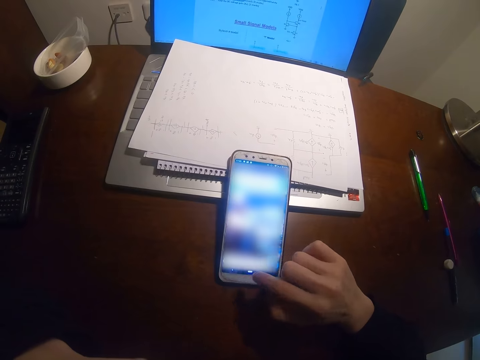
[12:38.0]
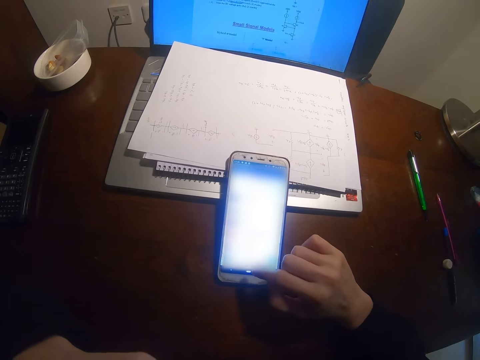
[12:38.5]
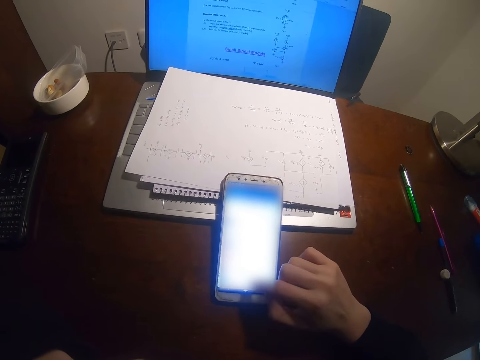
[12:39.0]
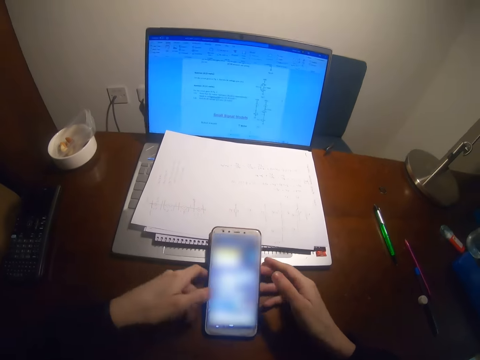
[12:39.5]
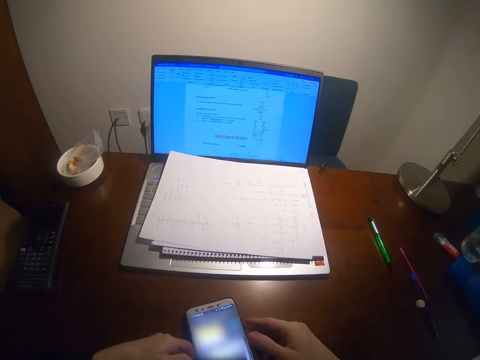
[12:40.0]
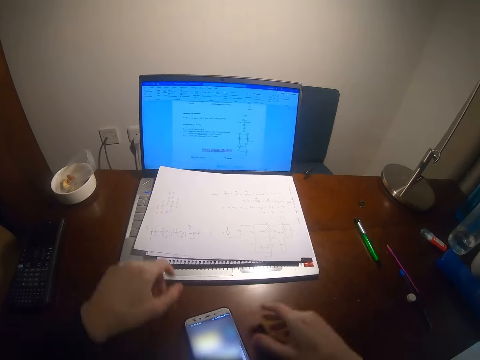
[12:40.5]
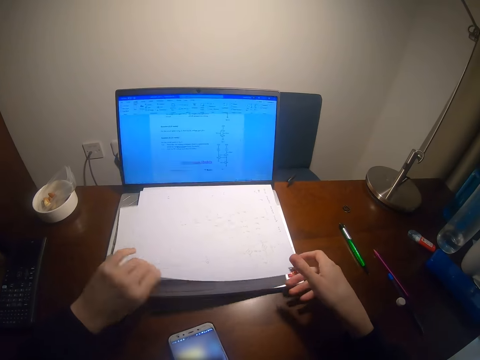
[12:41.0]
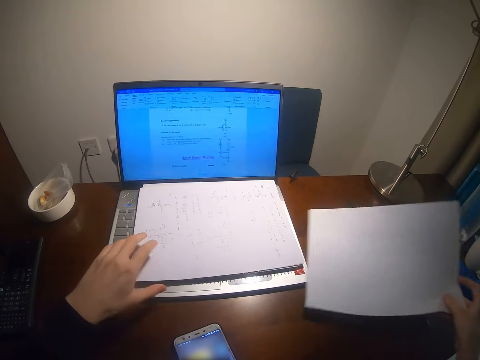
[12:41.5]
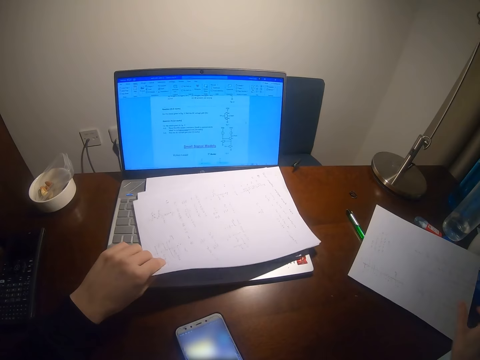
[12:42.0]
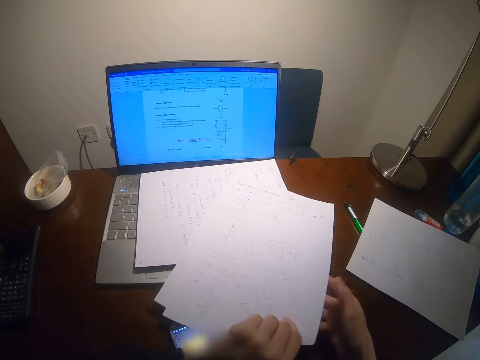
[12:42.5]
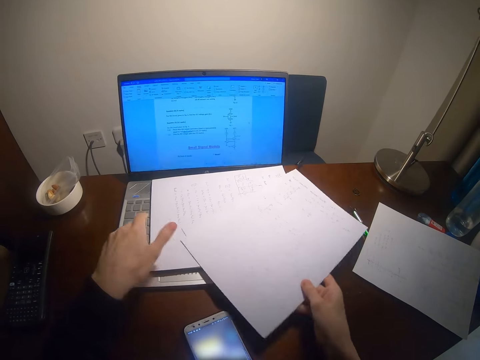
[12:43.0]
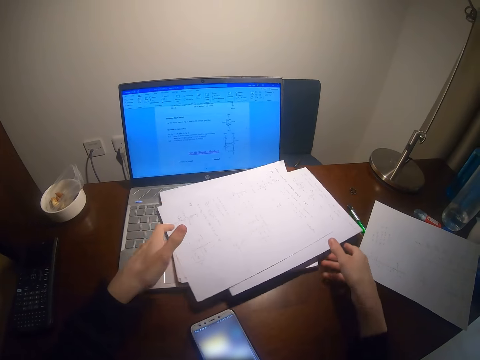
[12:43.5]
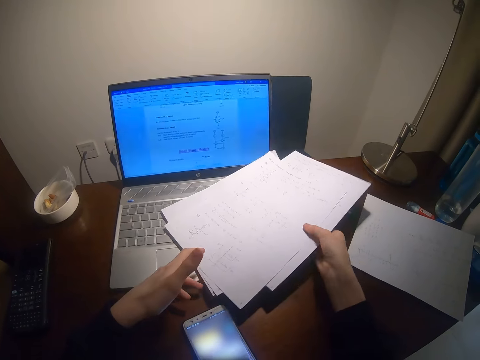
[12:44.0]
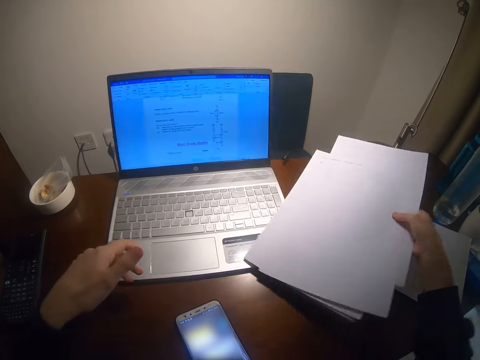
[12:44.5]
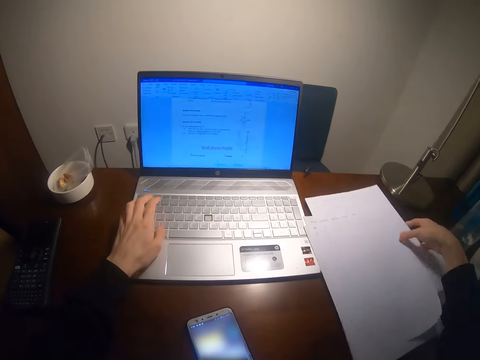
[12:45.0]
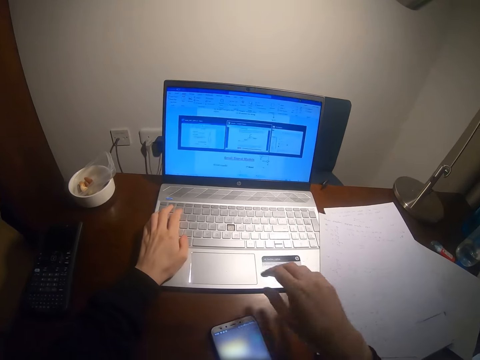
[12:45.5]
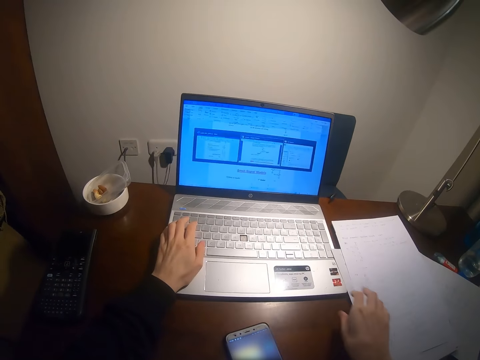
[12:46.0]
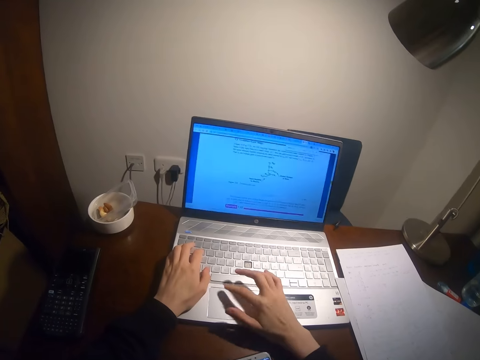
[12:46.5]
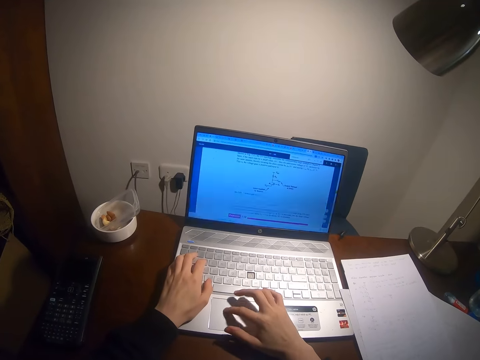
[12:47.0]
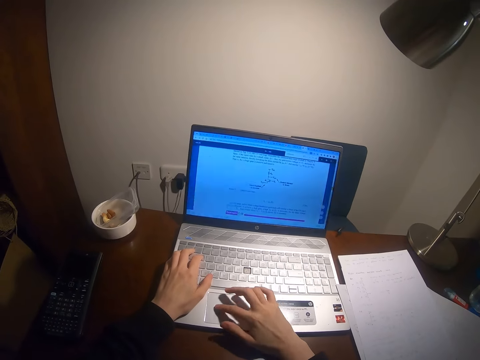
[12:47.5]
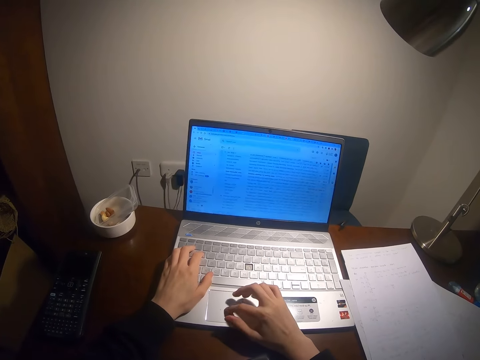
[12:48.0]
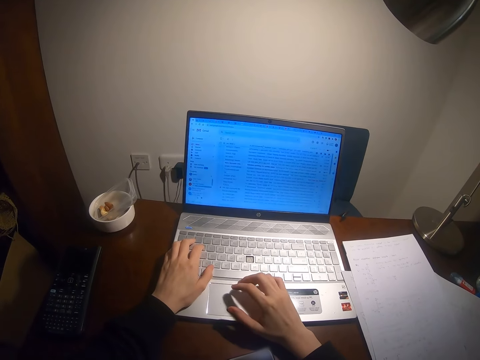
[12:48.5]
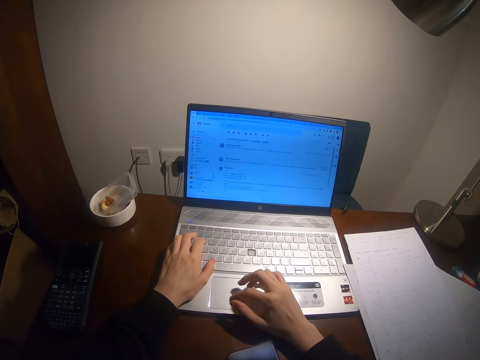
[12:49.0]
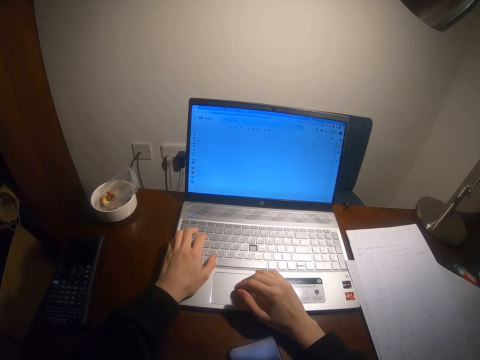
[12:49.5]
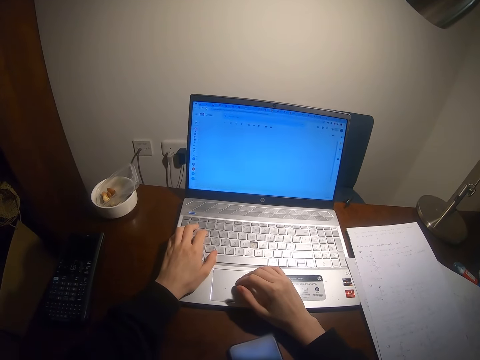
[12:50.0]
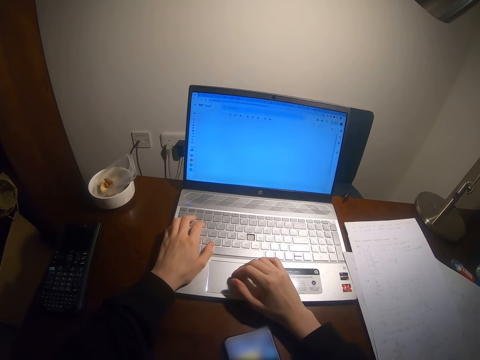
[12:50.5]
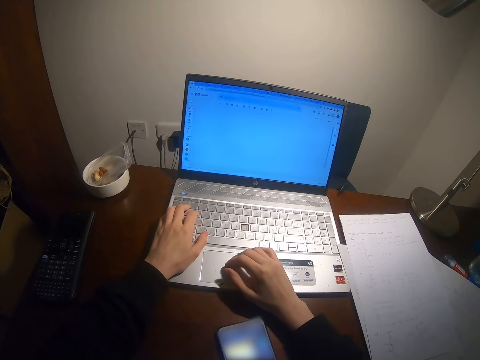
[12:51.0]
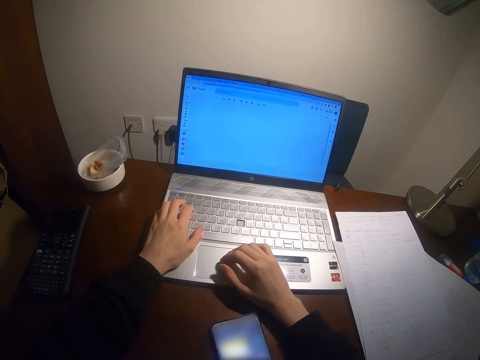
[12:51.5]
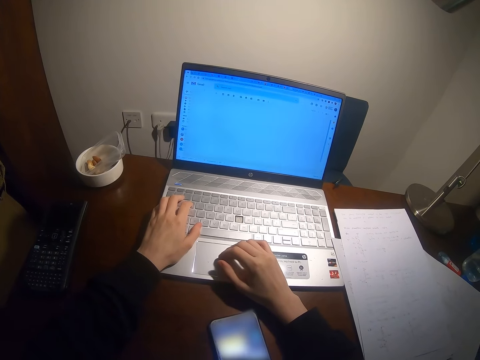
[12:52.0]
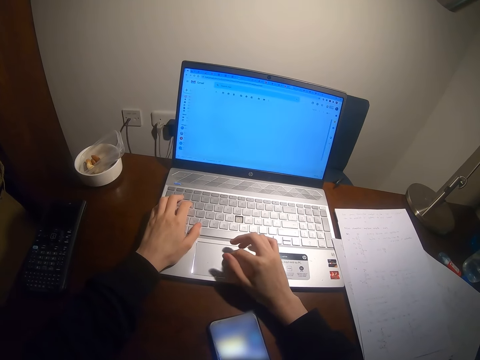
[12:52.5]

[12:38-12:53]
The camera wearer puts the phone aside. They move the phone with both hands. They pick up a paper. They put the paper aside, pick up a paper with the left hand, hold the papers with the right hand and put the papers aside. They type on the keyboard with the left hand. They use the laptop. They type on the keyboard with both hands.

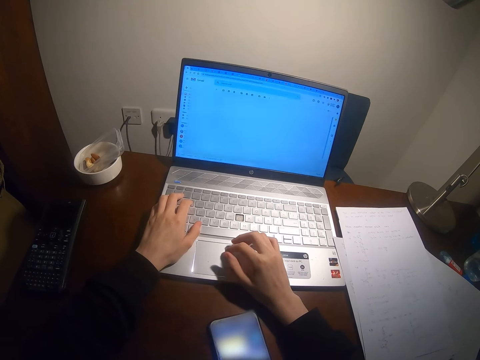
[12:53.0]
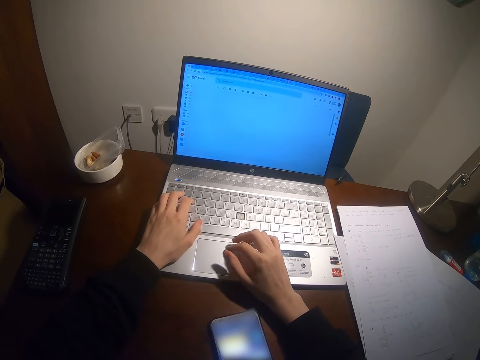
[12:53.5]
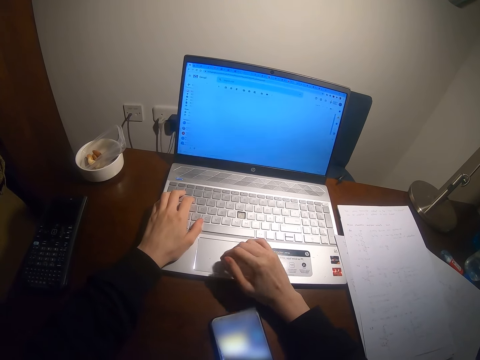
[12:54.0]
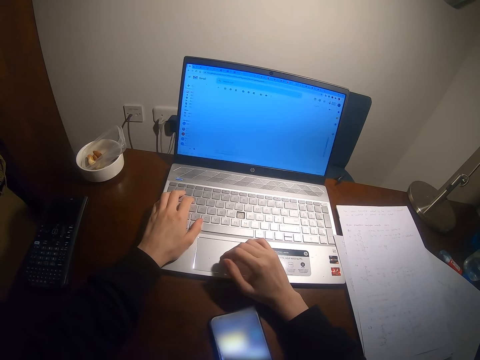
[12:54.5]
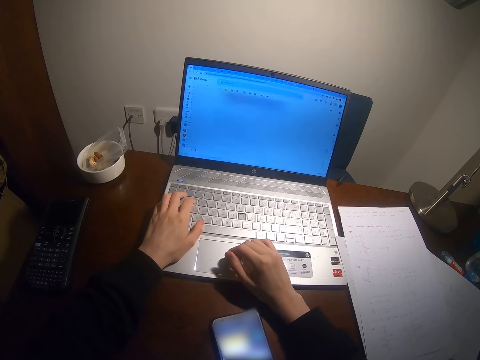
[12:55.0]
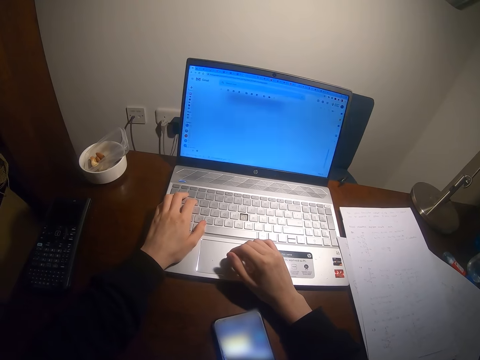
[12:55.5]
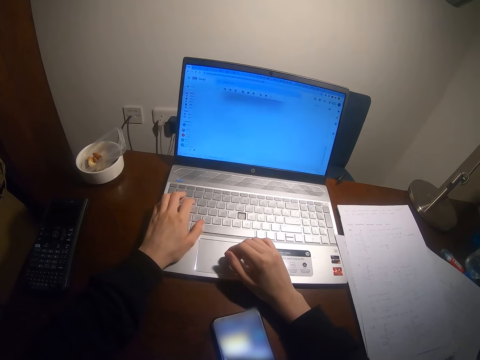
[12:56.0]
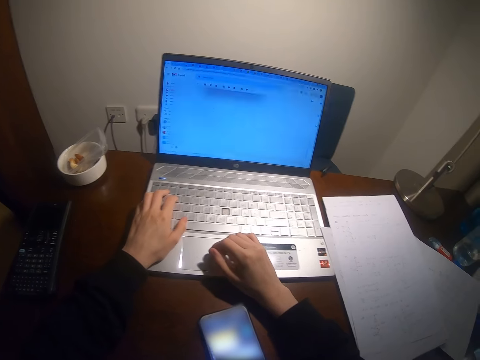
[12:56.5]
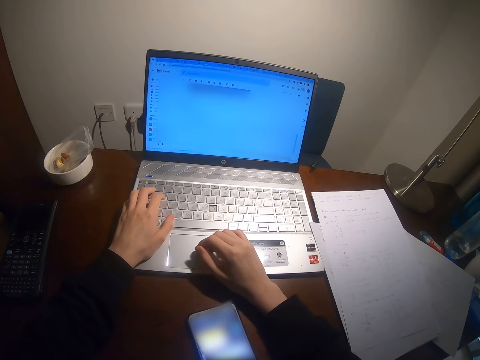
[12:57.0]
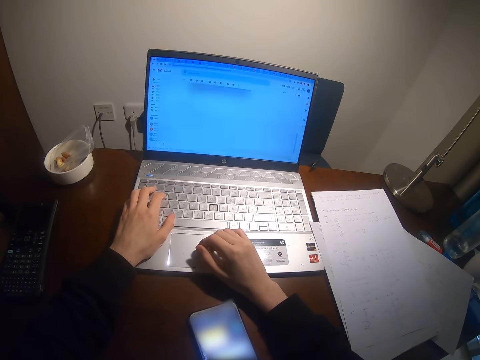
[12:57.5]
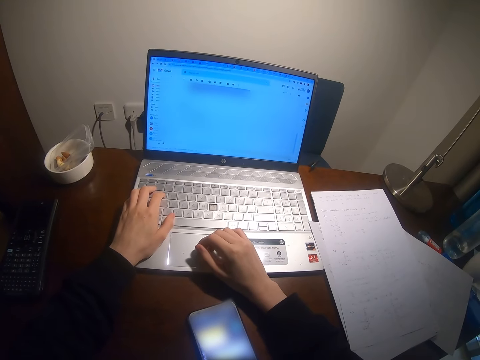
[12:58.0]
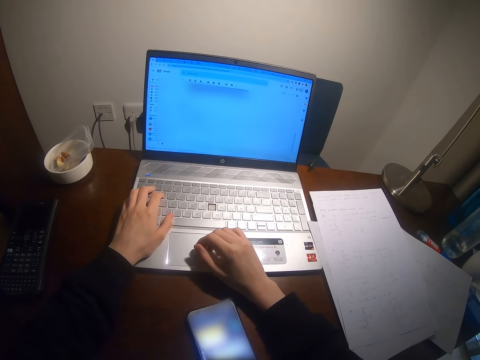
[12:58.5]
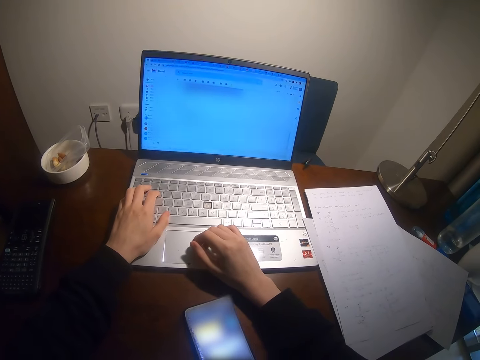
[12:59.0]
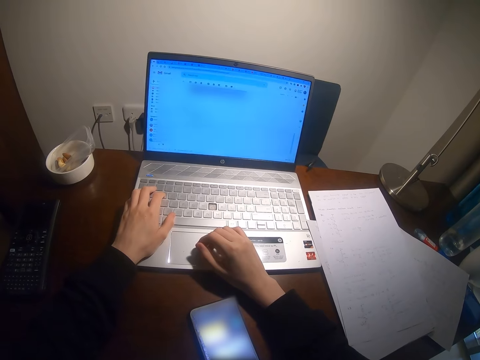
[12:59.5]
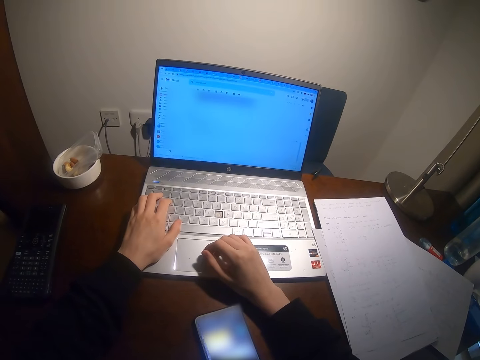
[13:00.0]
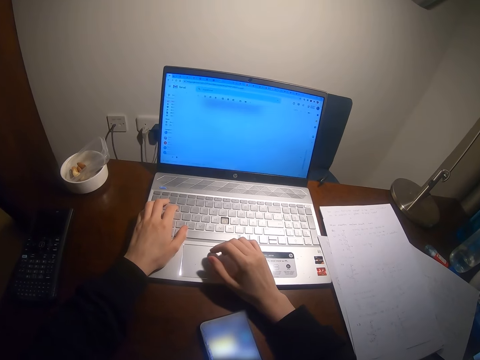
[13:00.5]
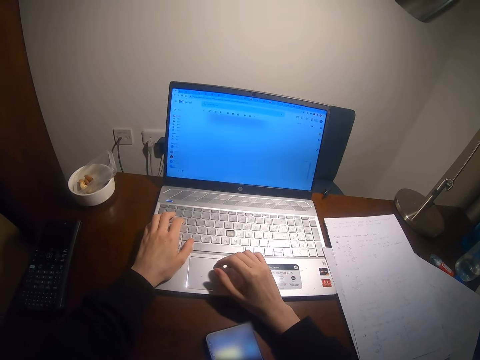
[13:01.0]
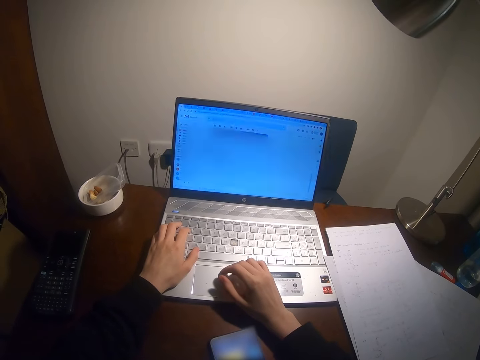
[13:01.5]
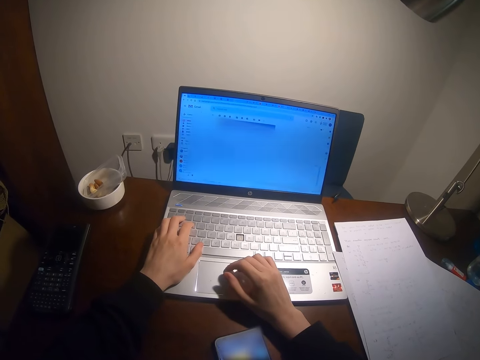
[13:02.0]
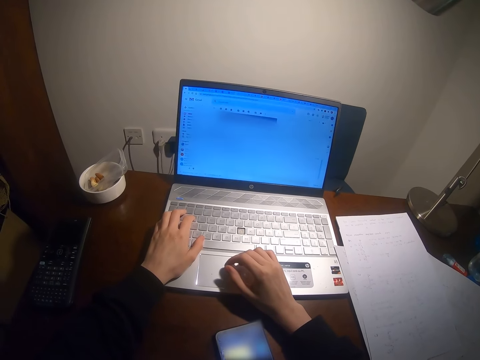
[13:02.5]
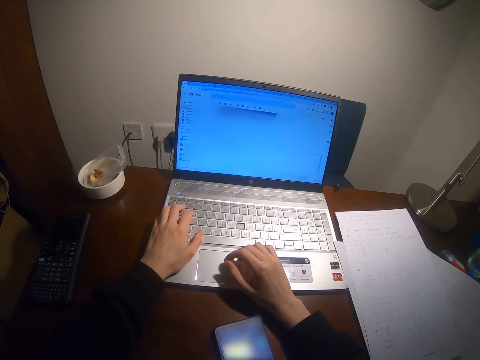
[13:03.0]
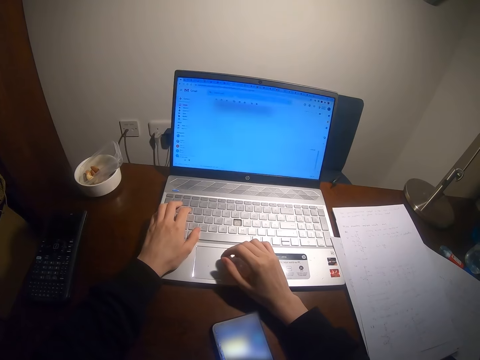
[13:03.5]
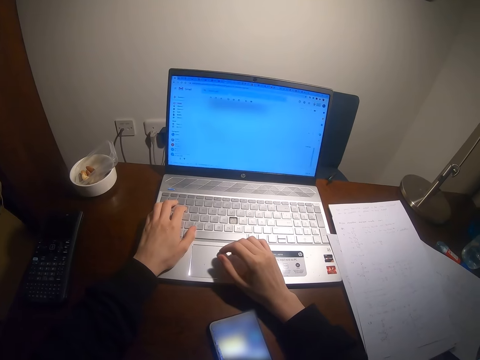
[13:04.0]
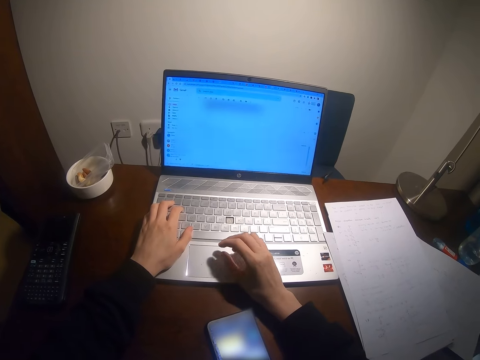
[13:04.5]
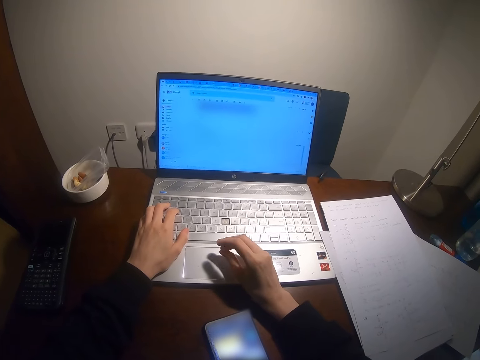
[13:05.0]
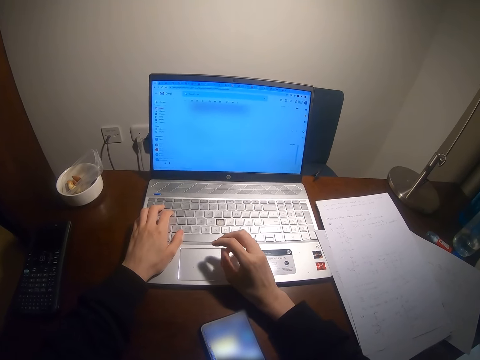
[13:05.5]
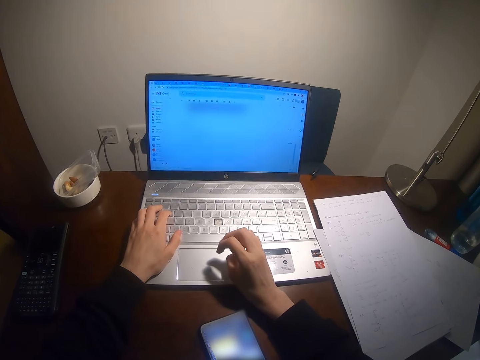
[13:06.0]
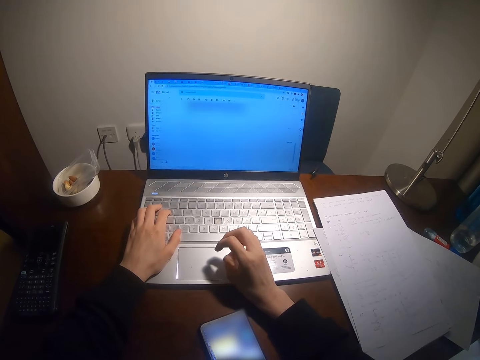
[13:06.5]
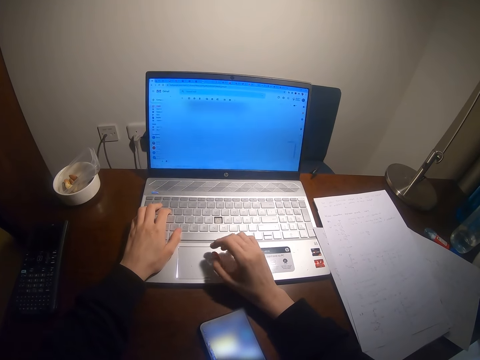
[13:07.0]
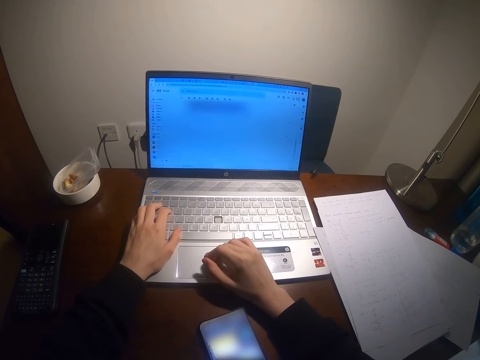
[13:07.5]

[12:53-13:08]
The camera wearer looks at the screen. They rub their right hand fingers.
